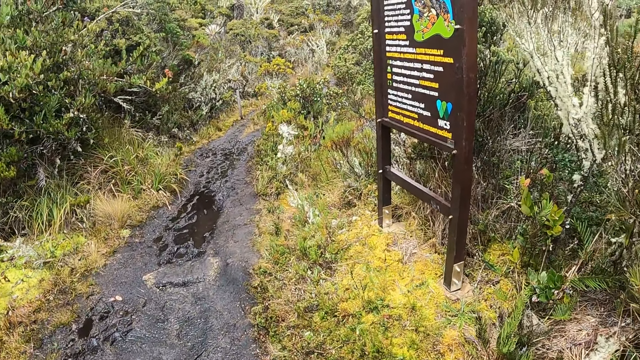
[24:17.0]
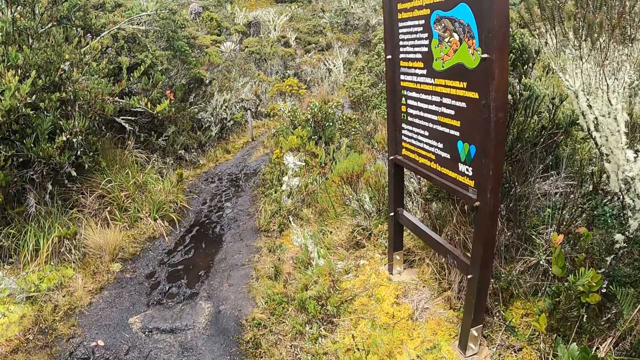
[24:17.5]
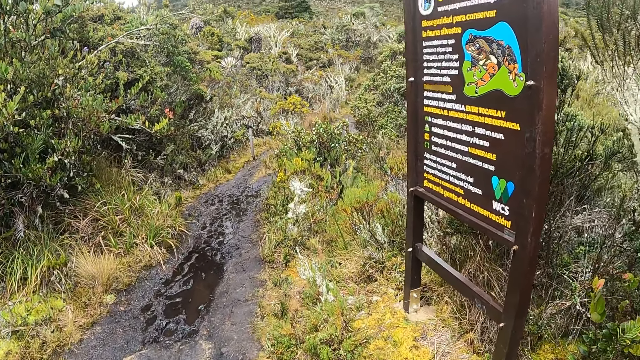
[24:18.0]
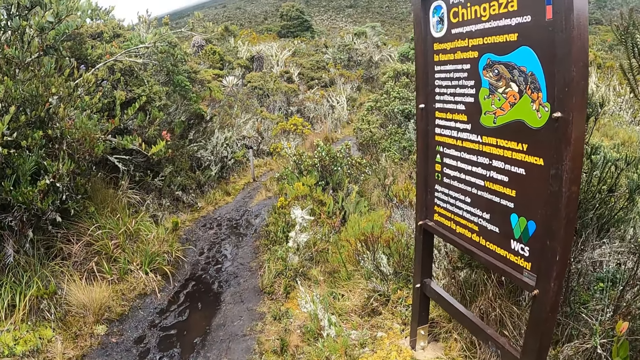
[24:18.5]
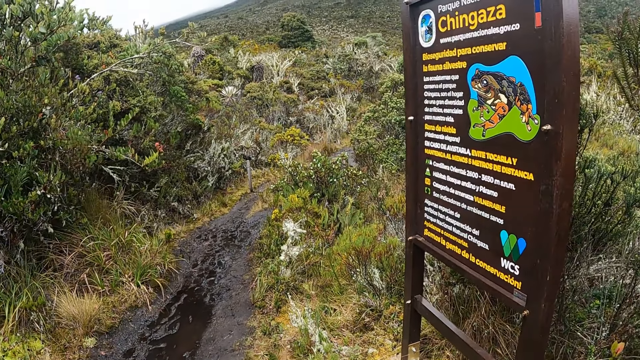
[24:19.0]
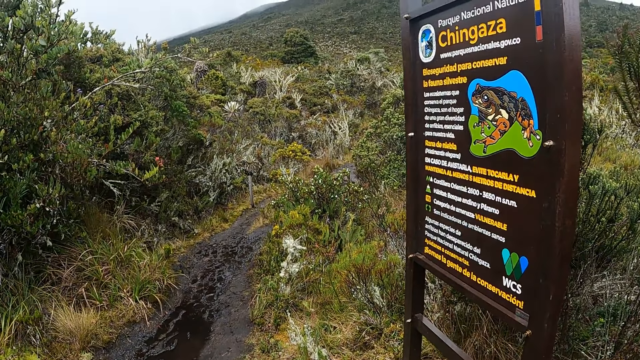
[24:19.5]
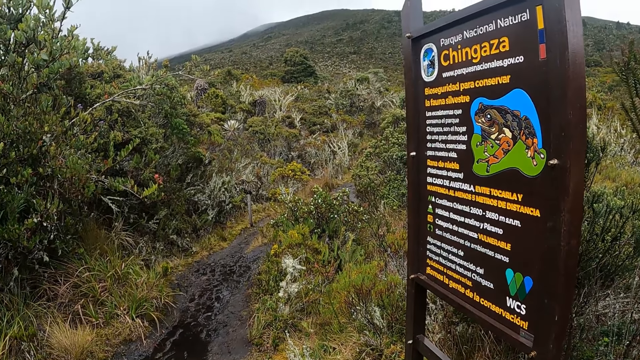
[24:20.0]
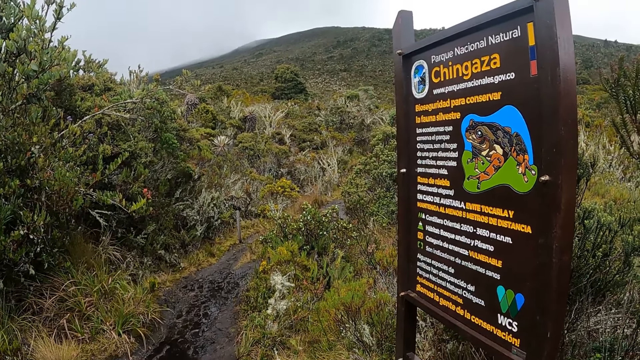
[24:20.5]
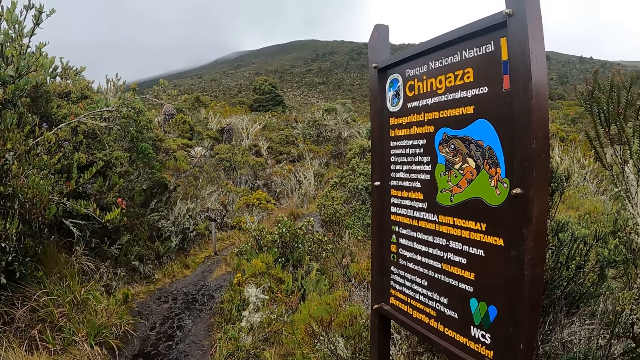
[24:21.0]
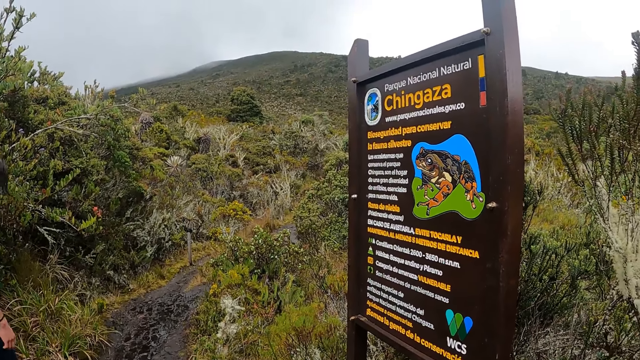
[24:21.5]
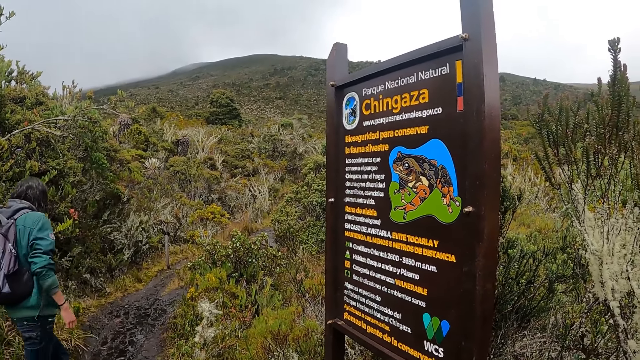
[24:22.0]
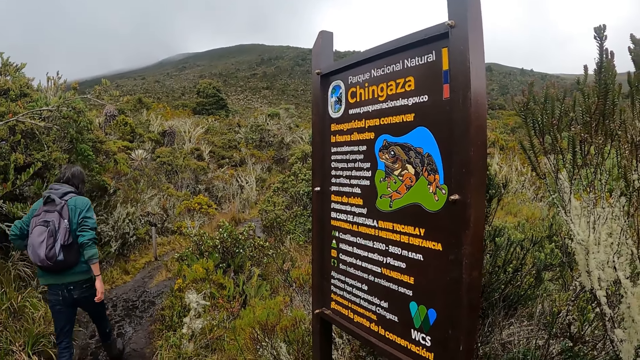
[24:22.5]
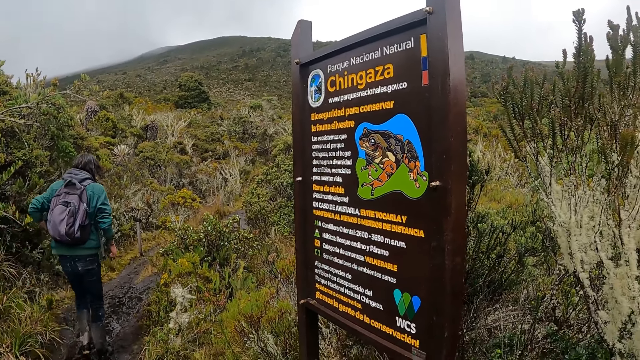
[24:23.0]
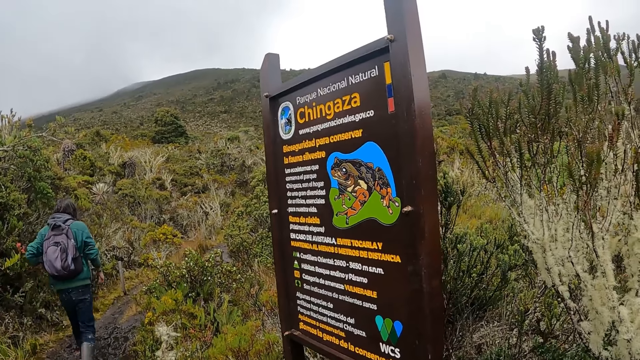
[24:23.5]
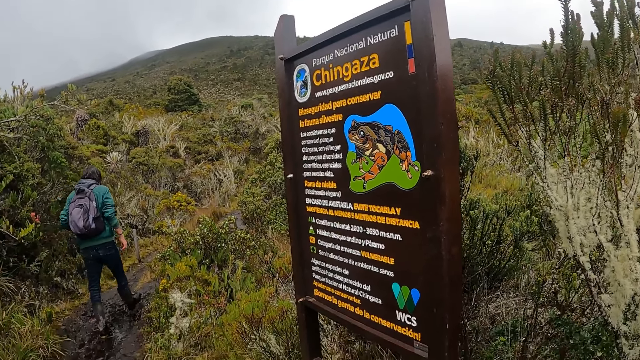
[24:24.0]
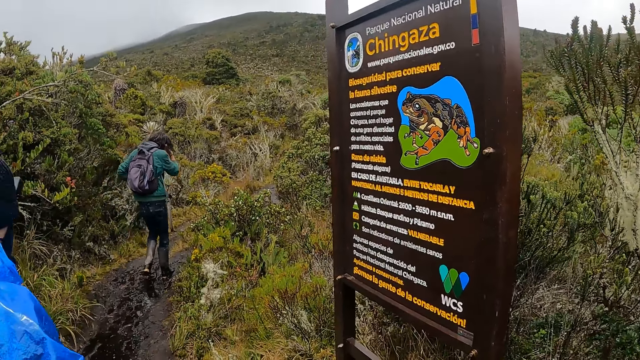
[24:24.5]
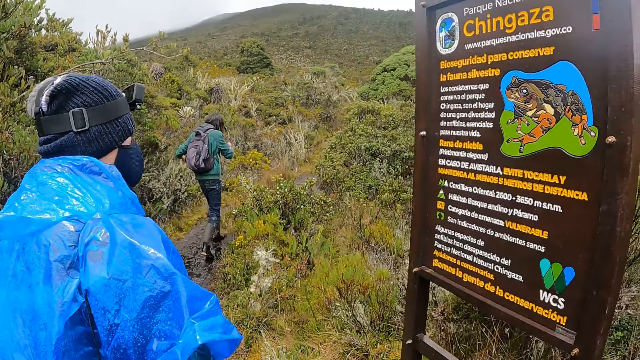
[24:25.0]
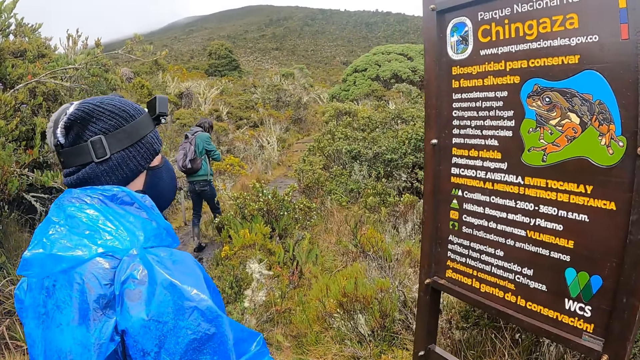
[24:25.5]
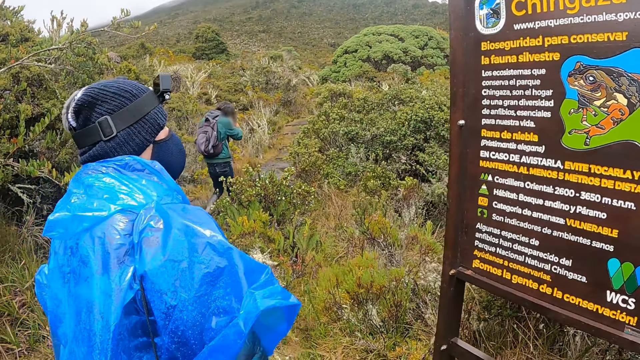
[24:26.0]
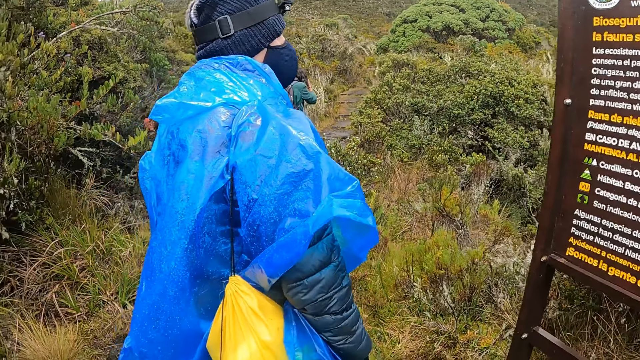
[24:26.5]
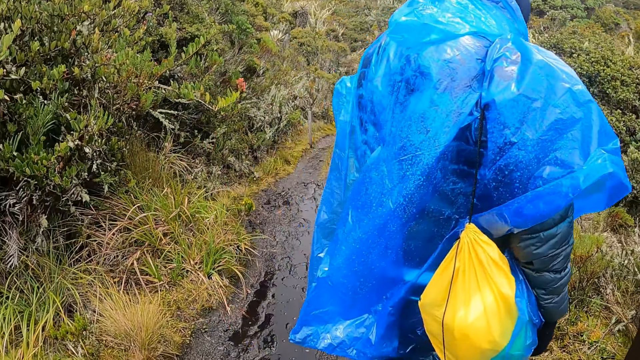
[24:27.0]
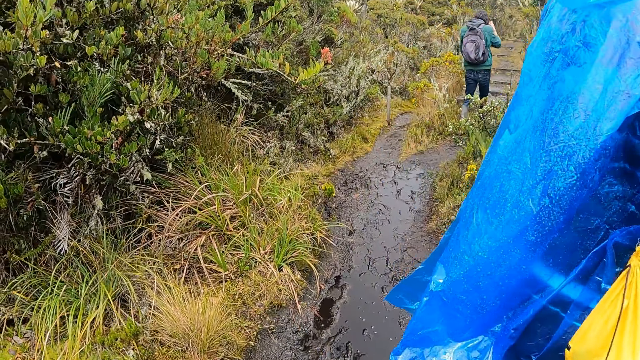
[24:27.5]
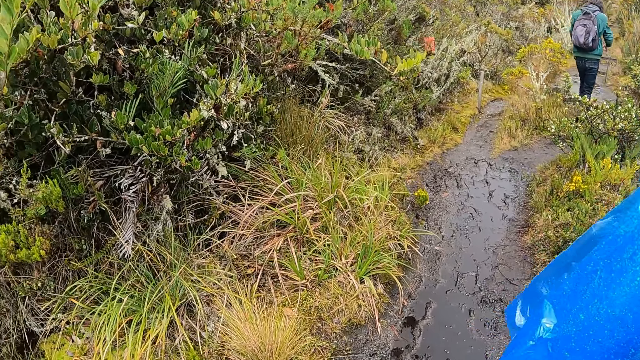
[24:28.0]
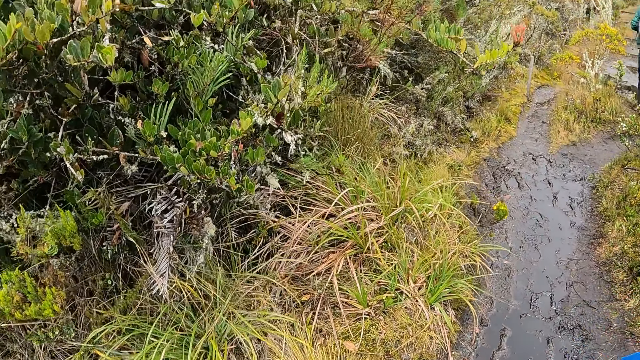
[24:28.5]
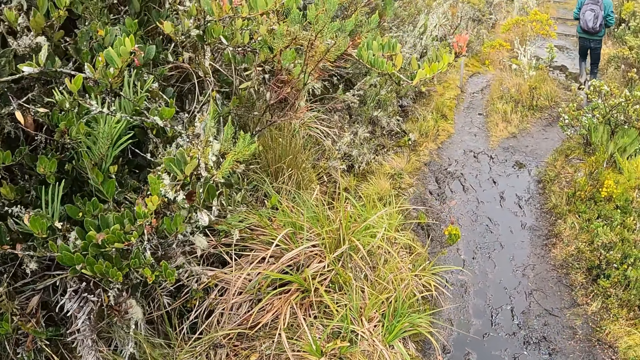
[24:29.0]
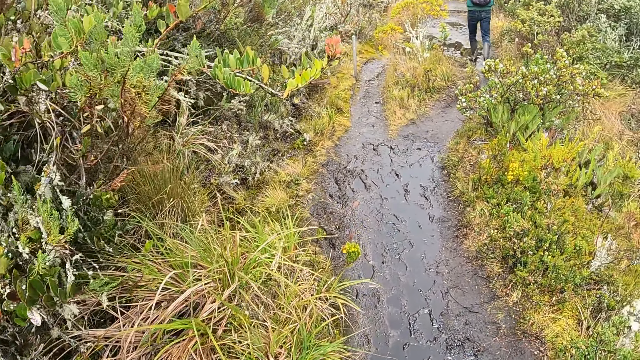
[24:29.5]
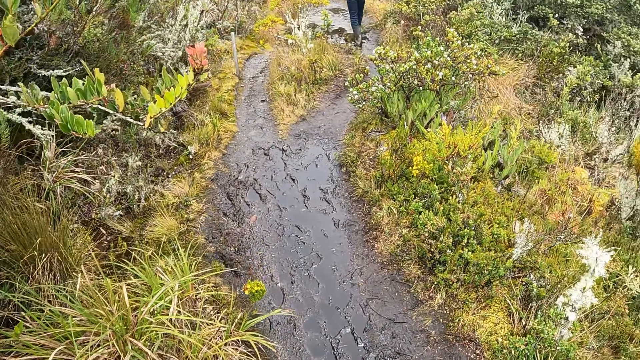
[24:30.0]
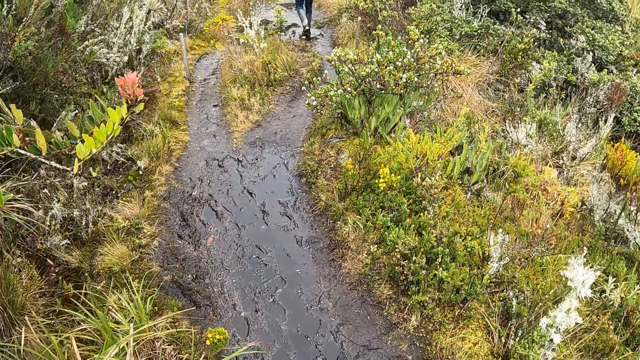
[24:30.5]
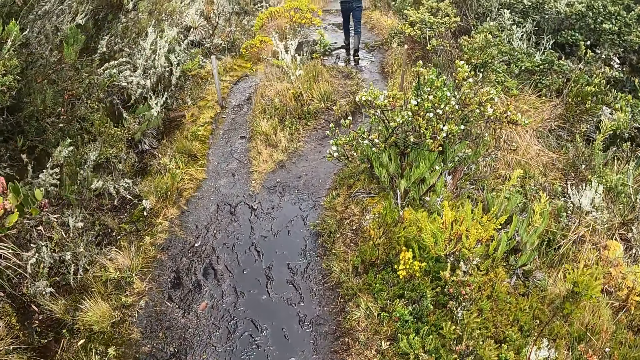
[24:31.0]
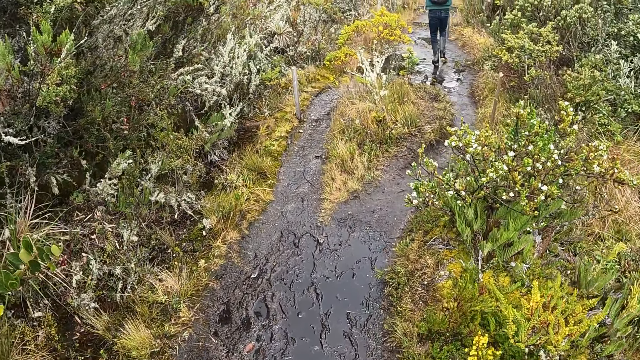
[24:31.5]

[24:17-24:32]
The camera wearer looks around. A man walks ahead. Another man looks at the billboard. The camera wearer walks around.

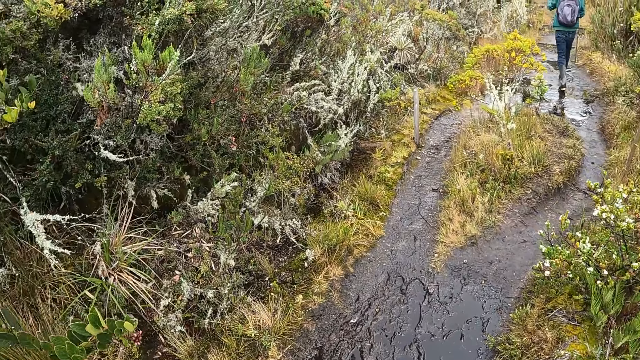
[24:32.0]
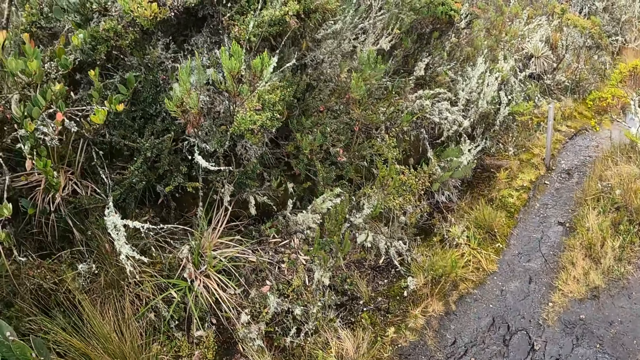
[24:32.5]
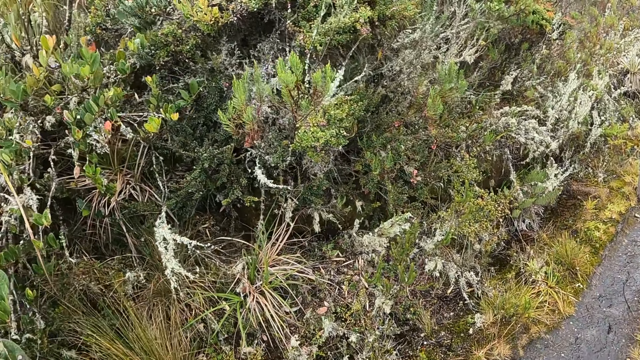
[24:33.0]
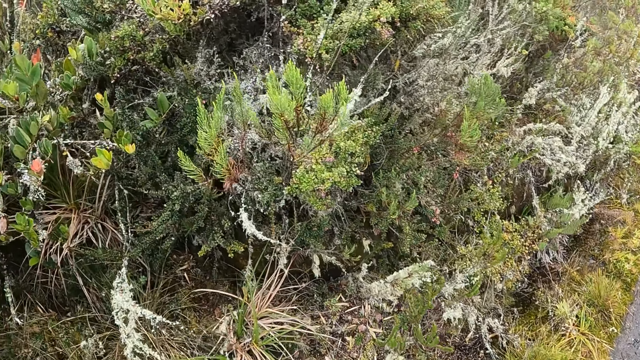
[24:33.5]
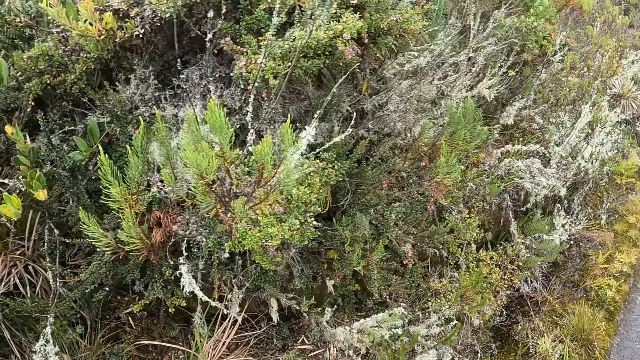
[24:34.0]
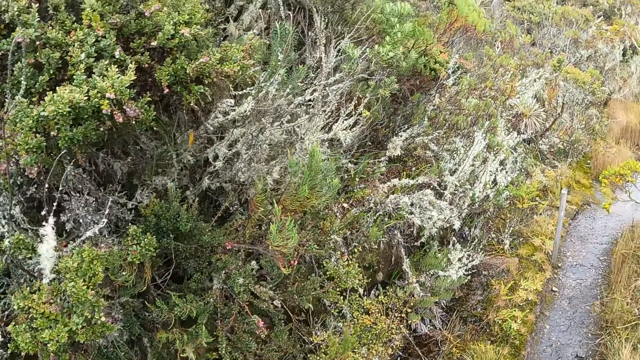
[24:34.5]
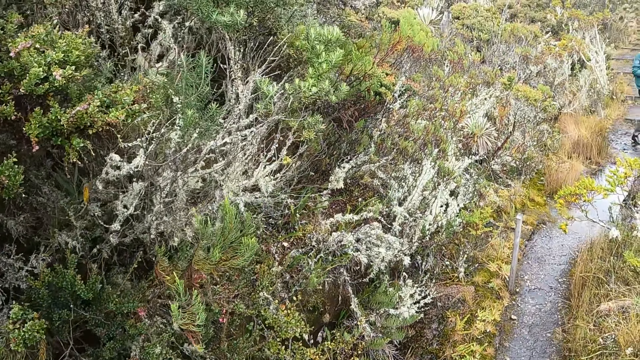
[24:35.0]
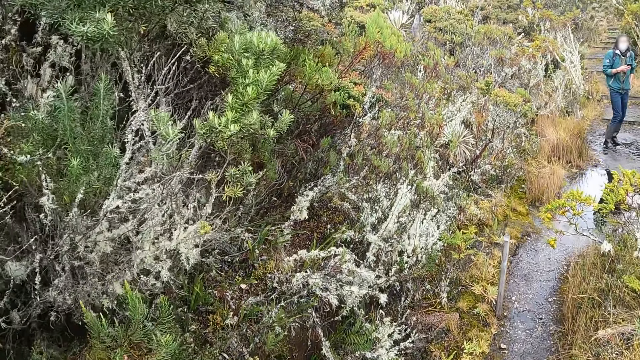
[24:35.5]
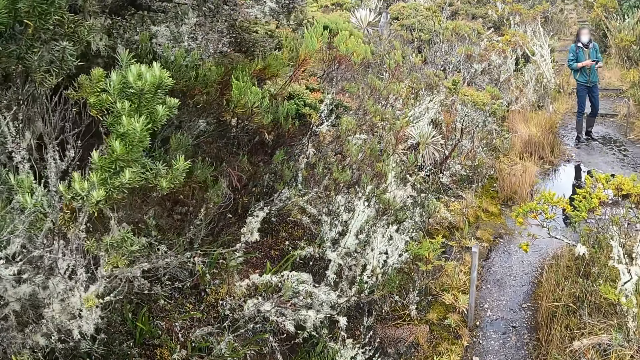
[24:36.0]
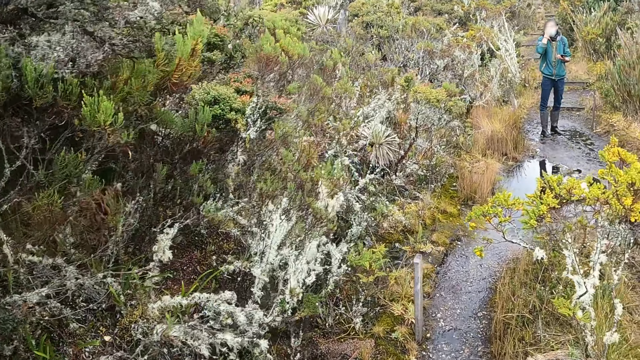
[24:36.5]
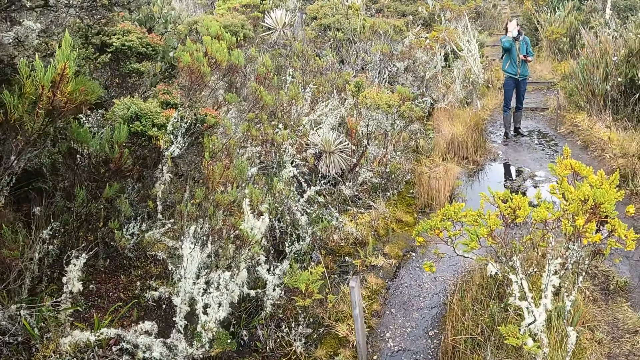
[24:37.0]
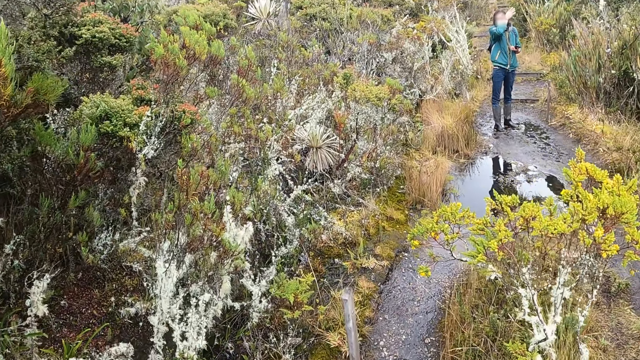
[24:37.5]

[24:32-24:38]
The man interacts with the camera wearer.
